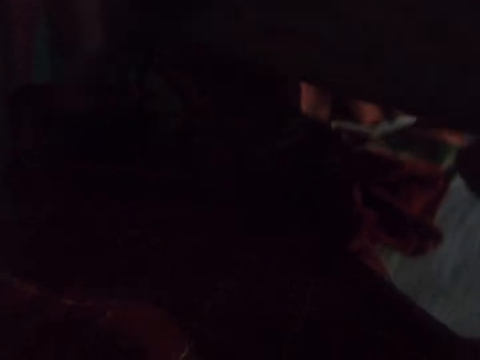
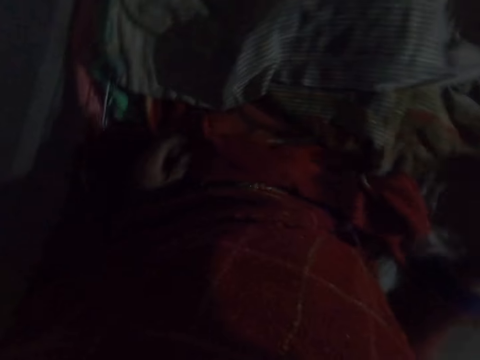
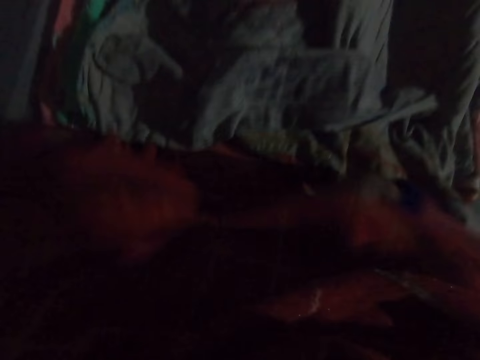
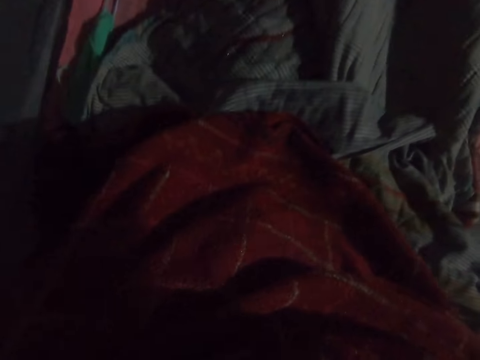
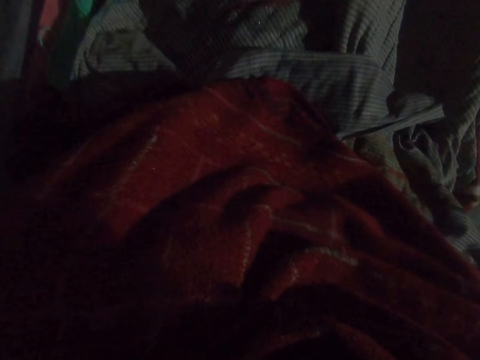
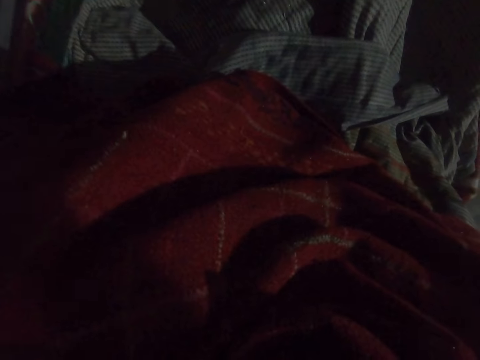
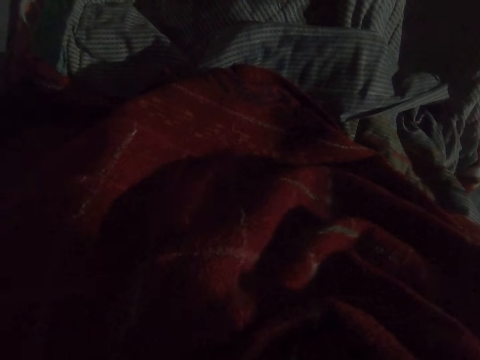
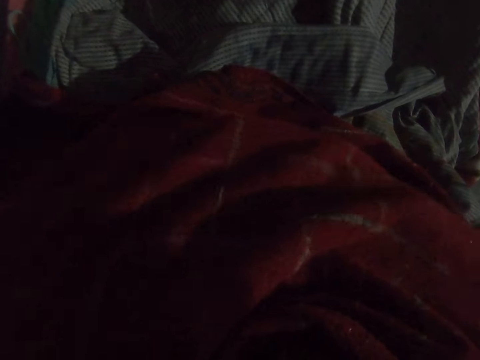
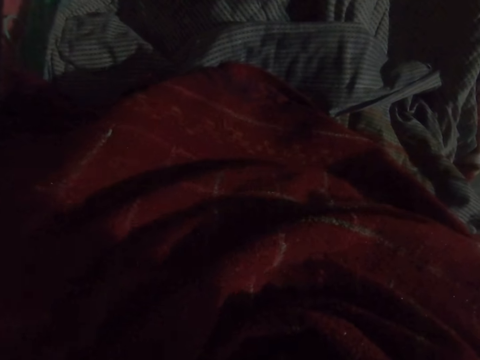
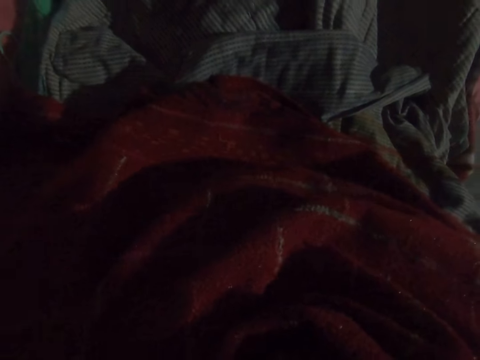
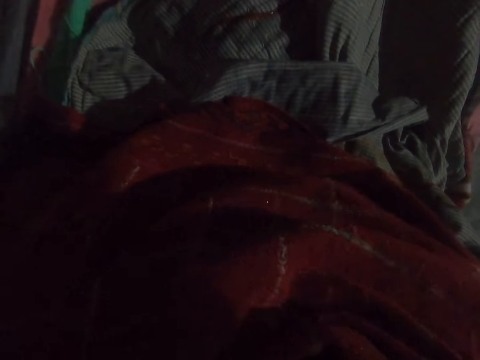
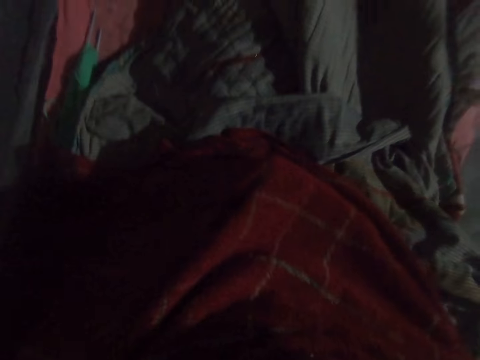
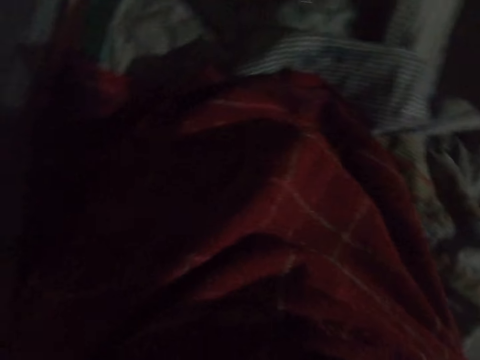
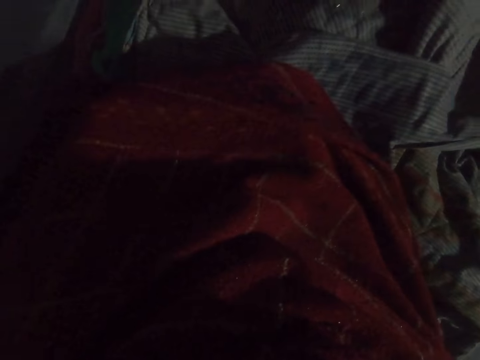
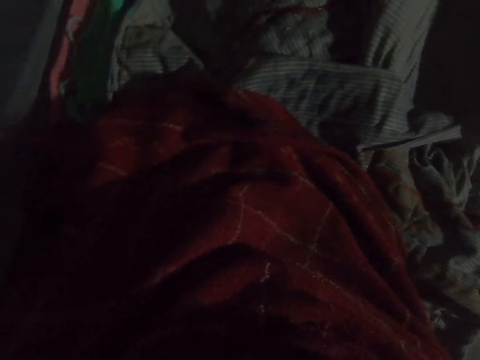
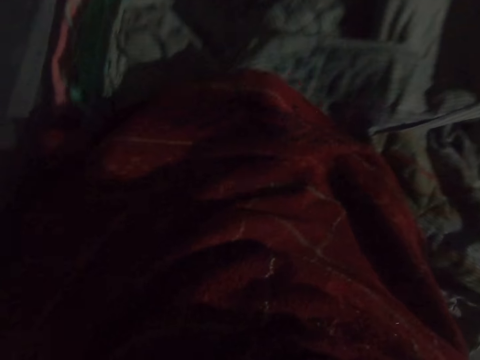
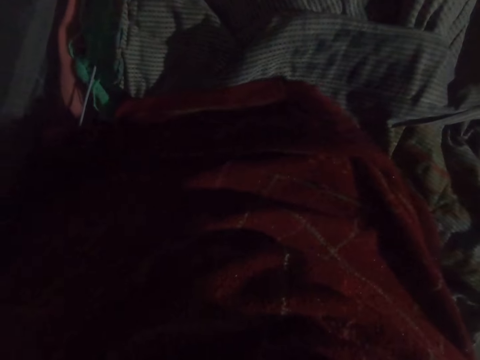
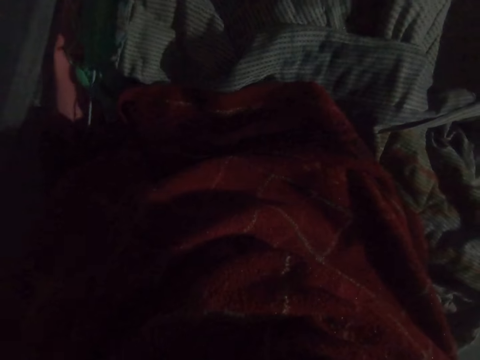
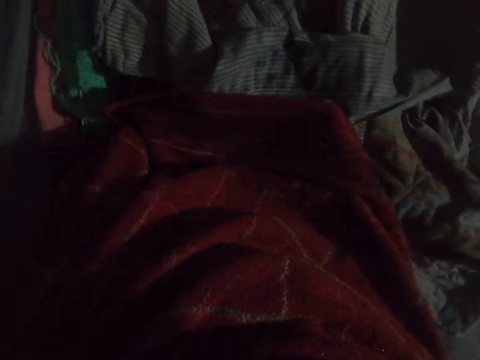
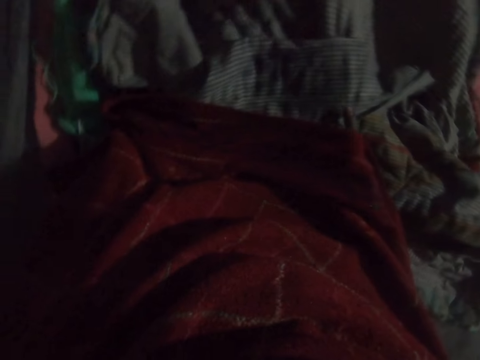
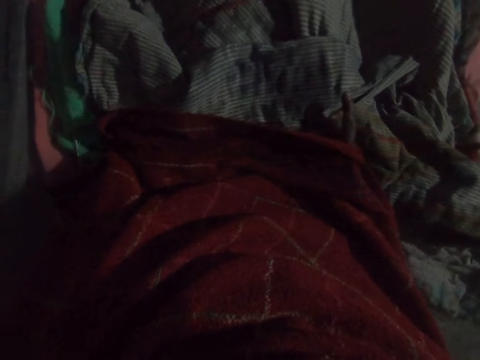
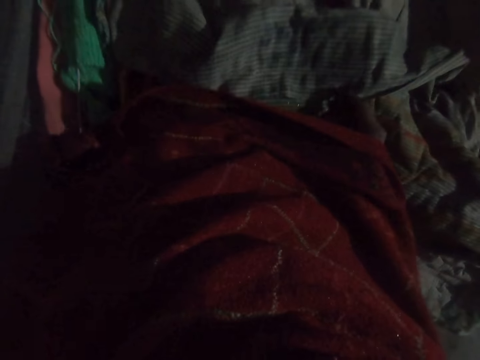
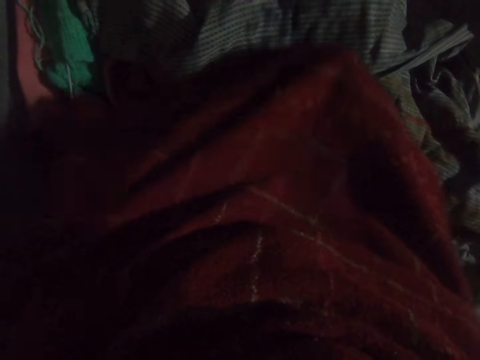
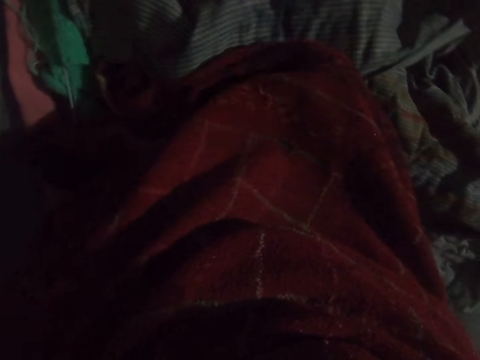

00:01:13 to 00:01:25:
The camera wearer covers her hands with the scarf. She stares at the blanket.

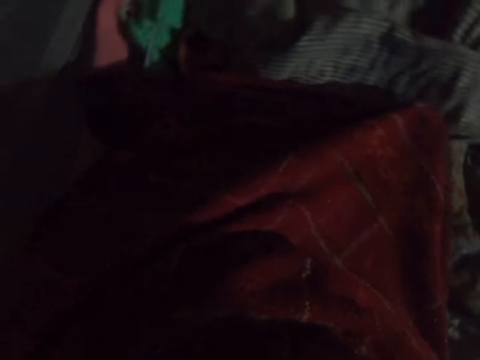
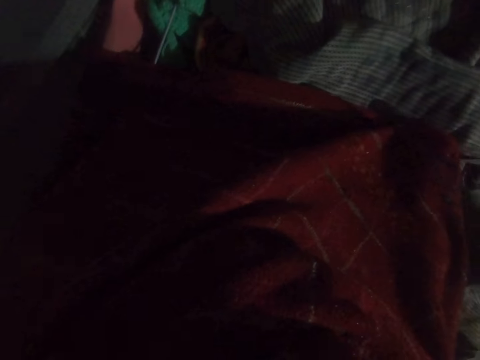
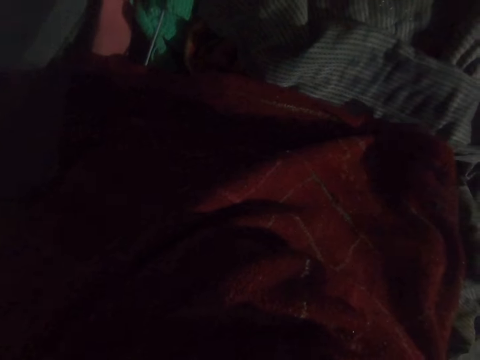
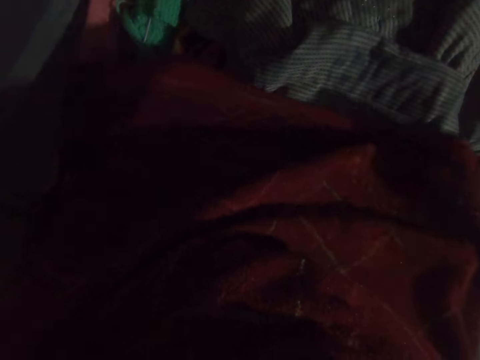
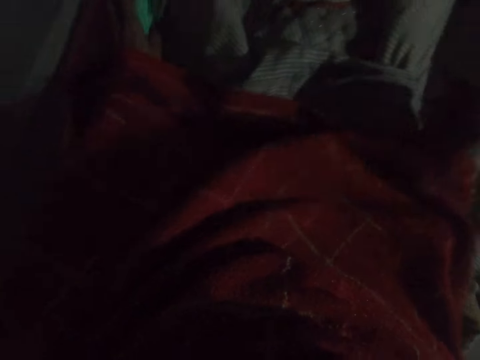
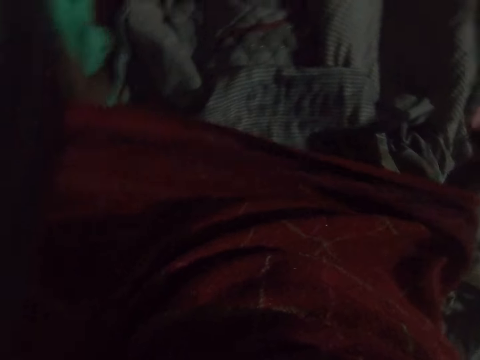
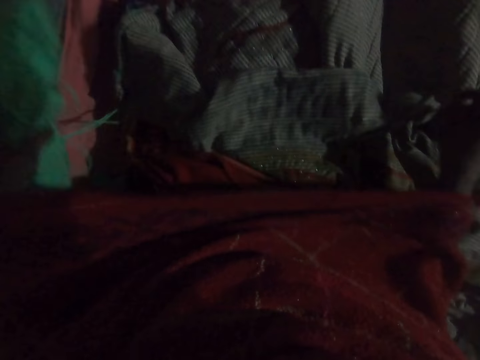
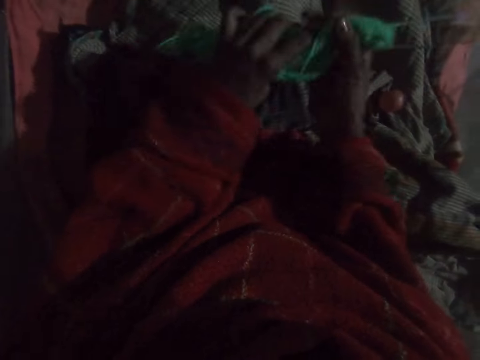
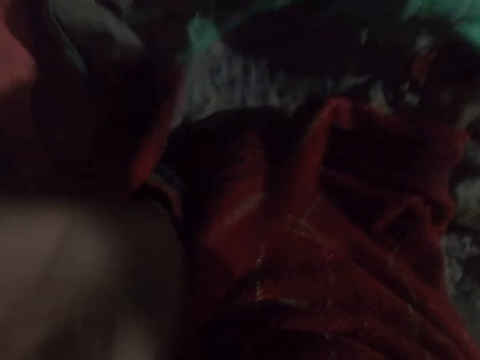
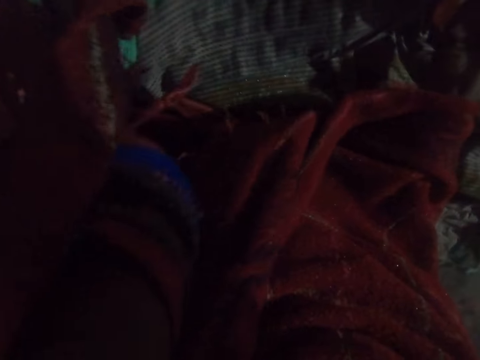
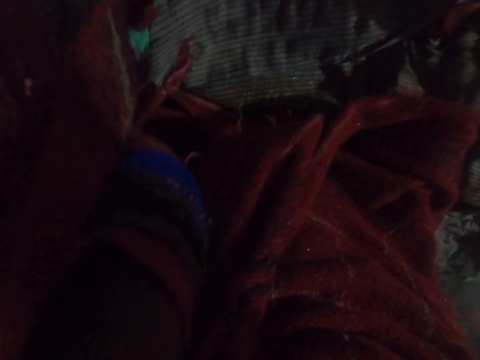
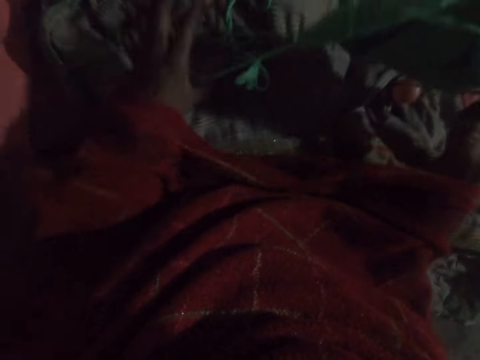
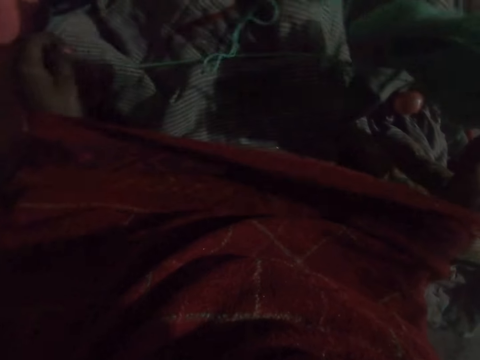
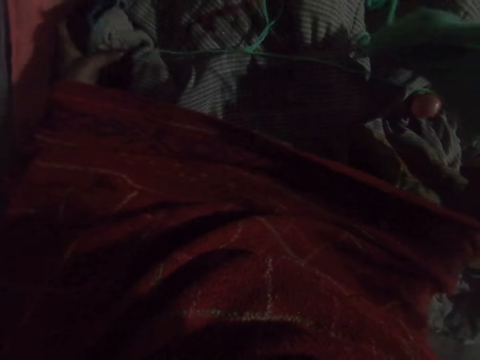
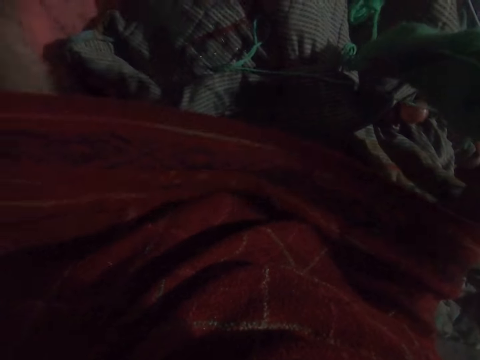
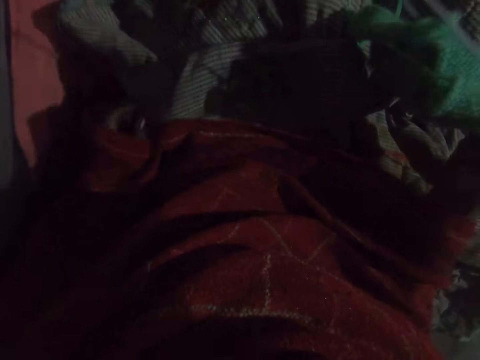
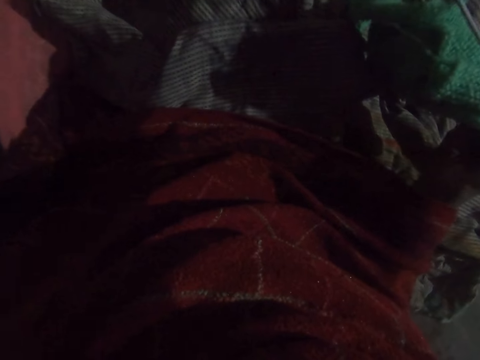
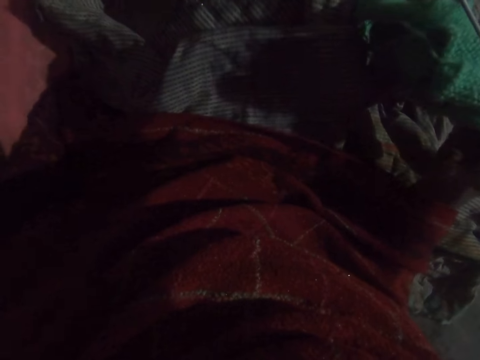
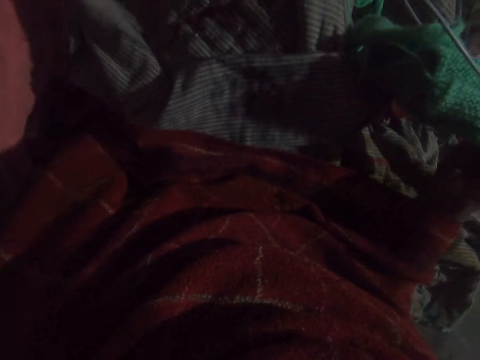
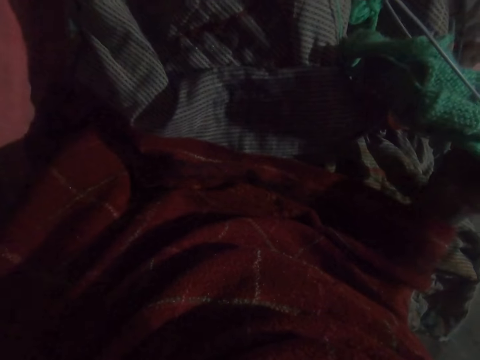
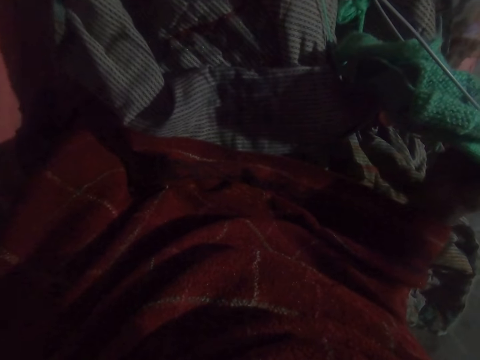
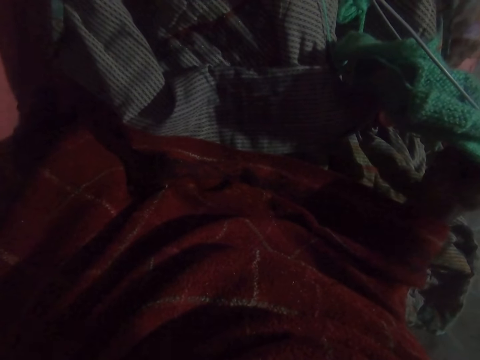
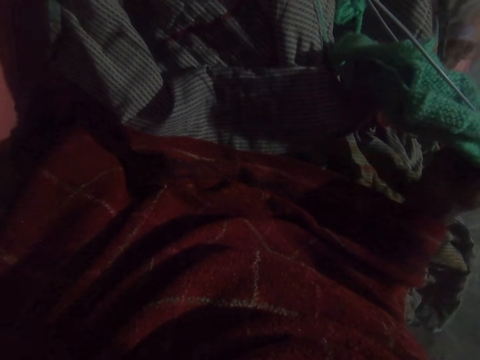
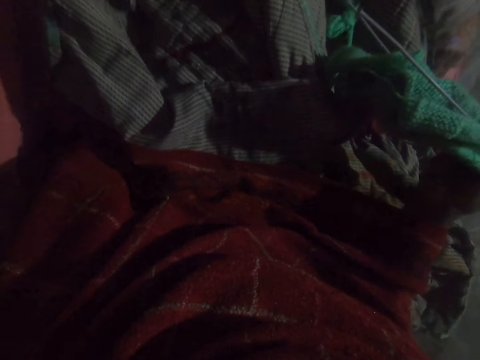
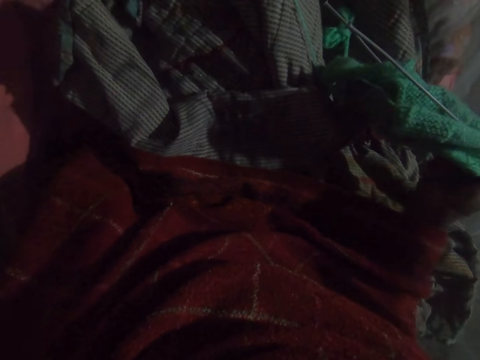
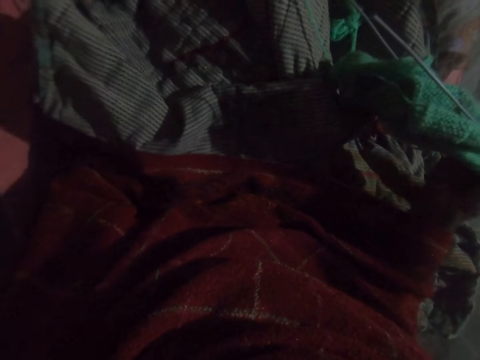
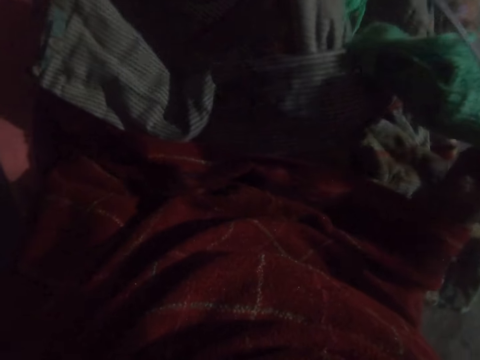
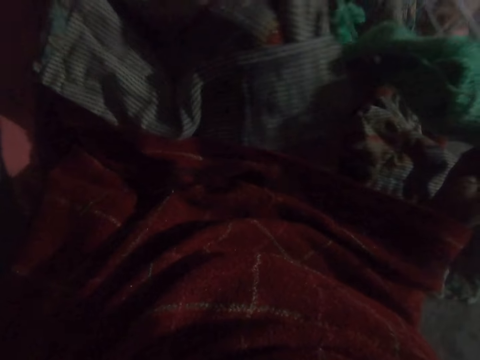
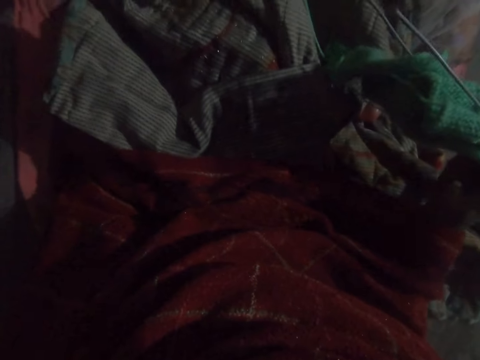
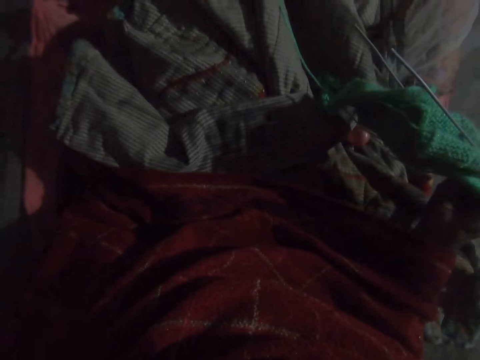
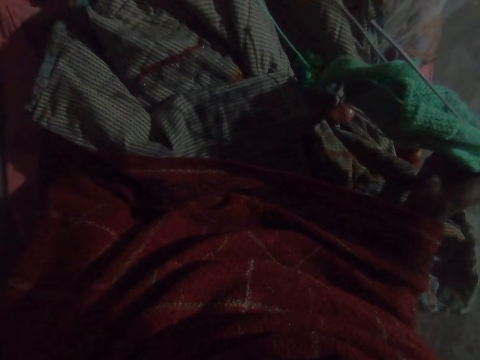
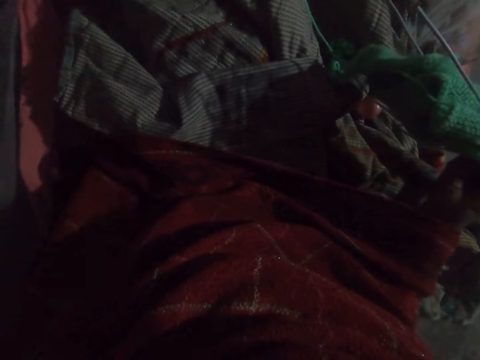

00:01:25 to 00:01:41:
The camera wearer picks up the wool on the bed with her hand. She places the wool from her left hand on her right hand. She scratches her face. She pulls on the wool with her hand. She stares at the blanket. She picks up the bag and throws the bag away. She stares at the blanket.
